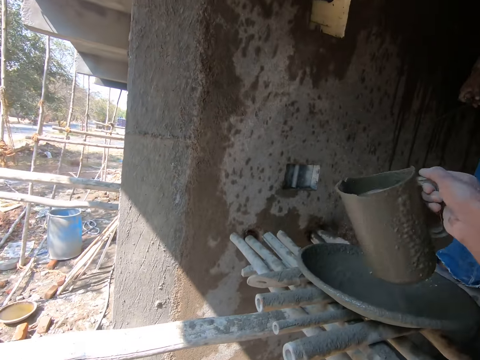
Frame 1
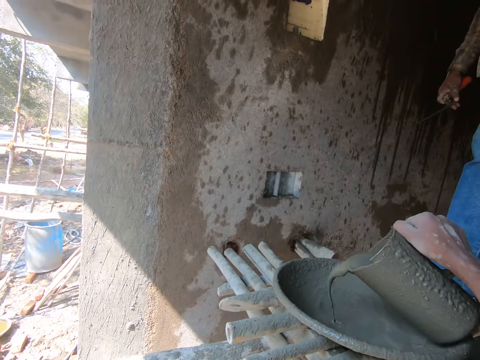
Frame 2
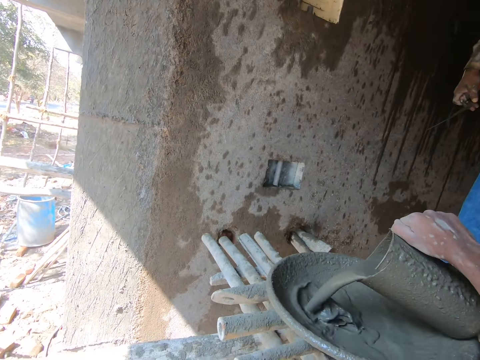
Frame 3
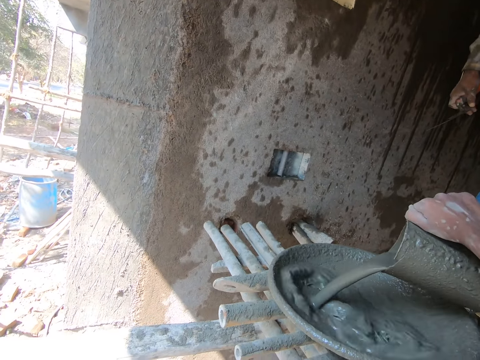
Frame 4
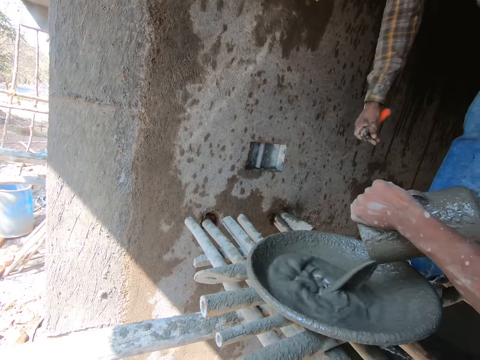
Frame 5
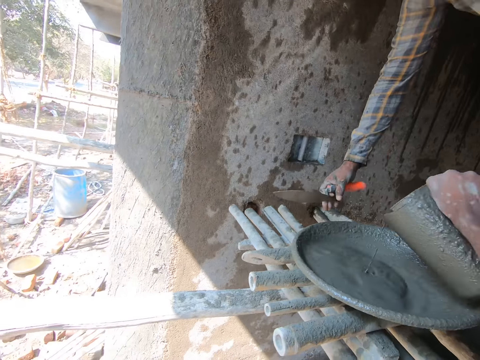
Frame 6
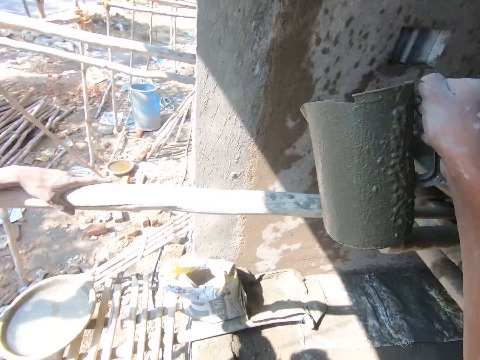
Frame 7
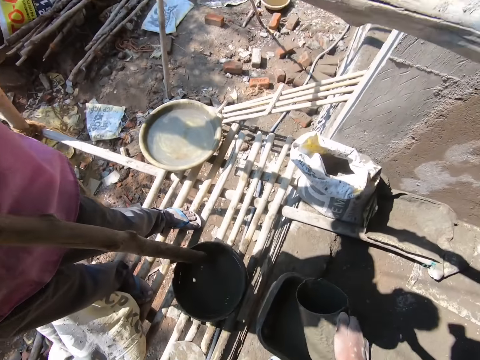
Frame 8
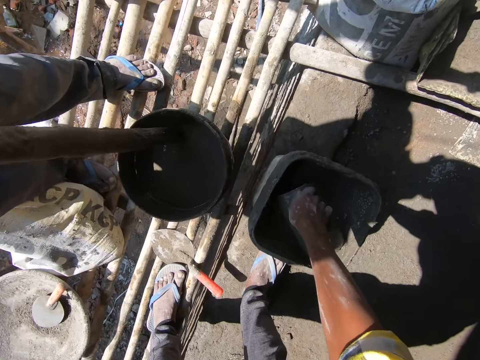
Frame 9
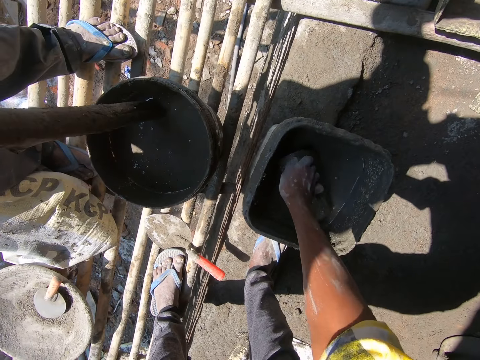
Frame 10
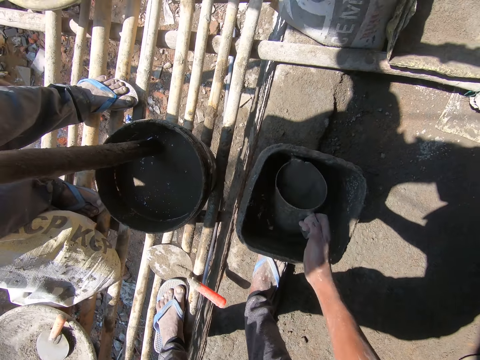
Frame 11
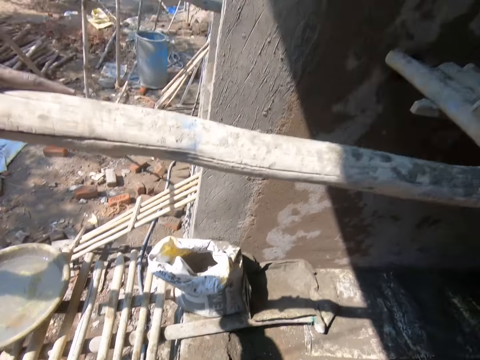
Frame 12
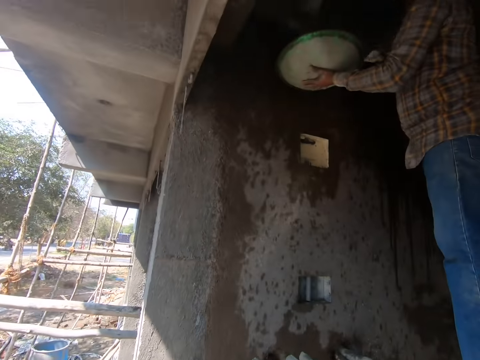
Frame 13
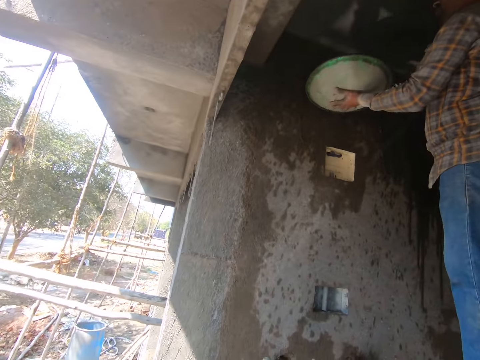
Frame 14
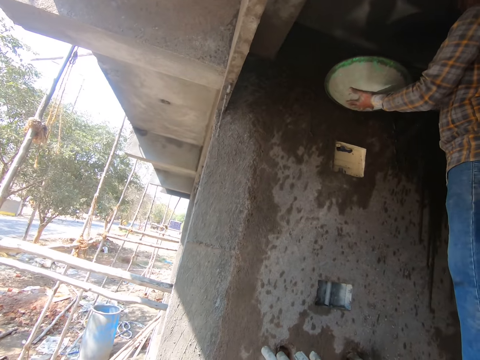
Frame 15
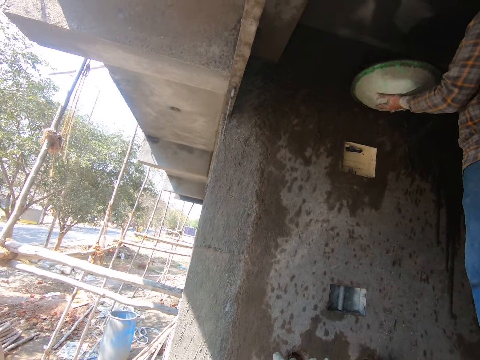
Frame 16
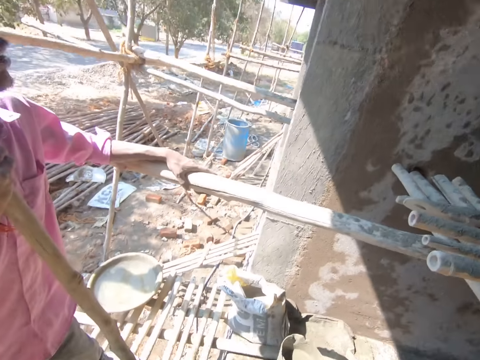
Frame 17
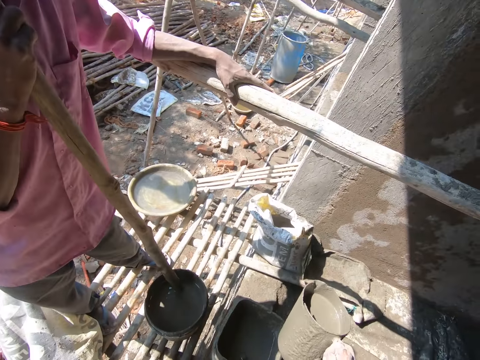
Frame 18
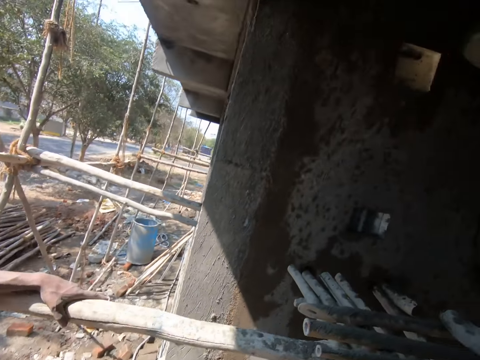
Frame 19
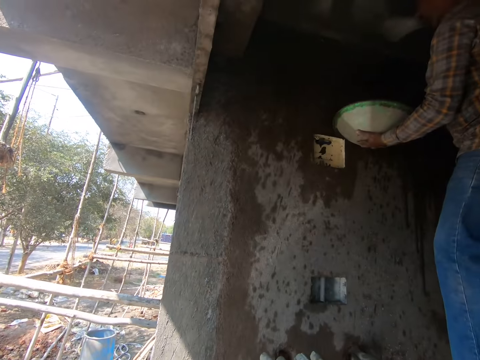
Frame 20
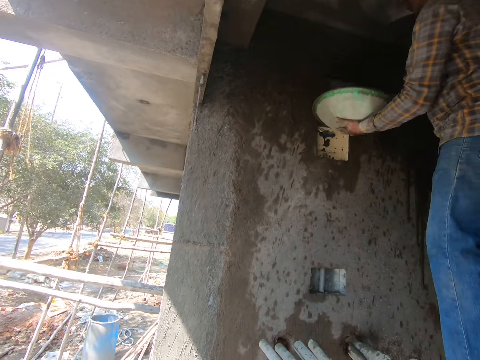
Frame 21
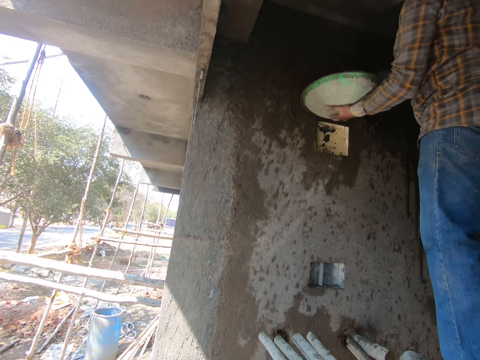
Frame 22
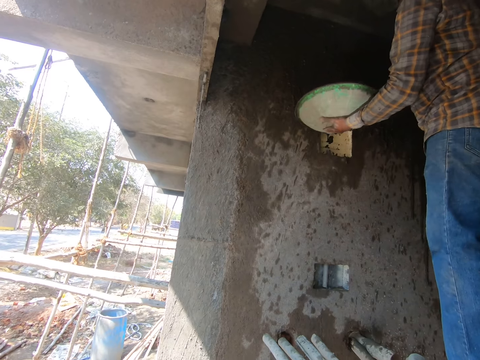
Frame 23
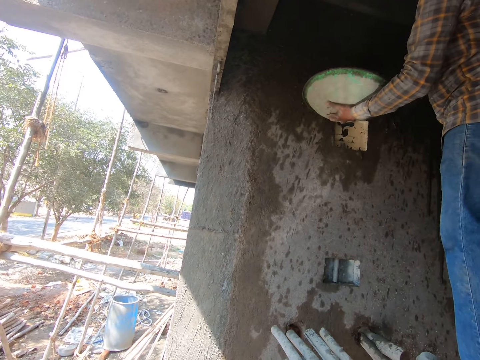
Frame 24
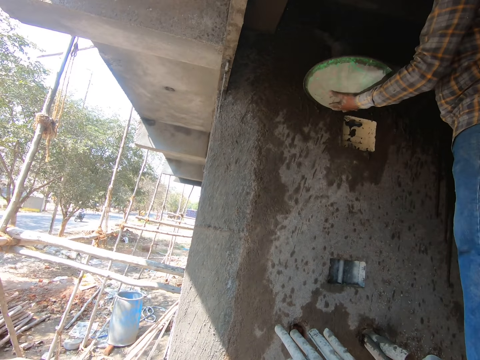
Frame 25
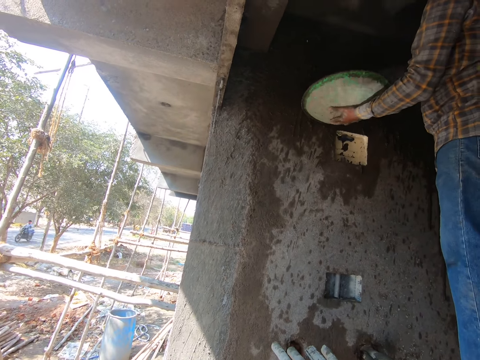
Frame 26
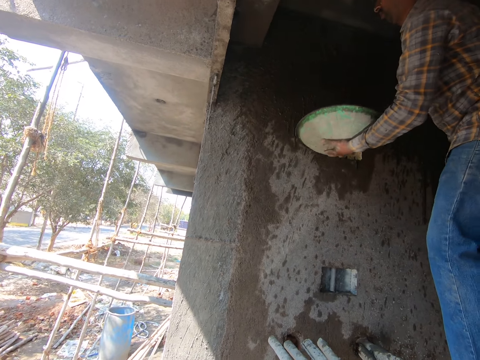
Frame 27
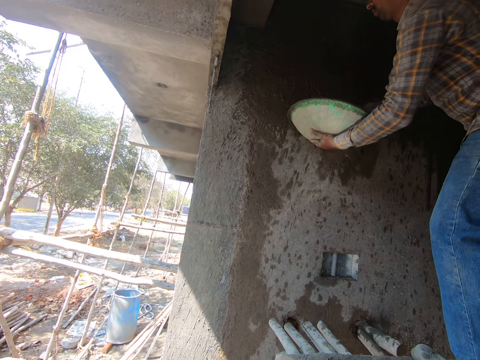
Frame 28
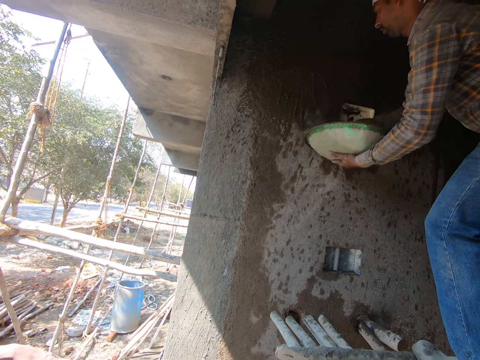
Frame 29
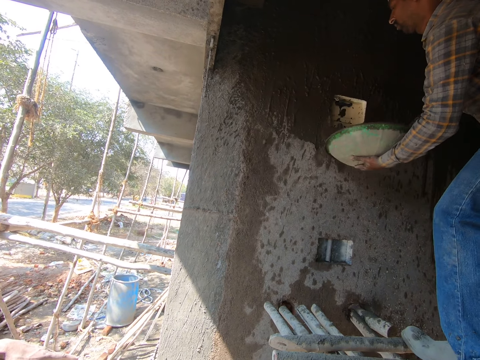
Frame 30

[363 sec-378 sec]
The camera wearer pours the mixture in the cement mixing bowl. They fetch the mixture with the jug from the bucket. They look around the room. A person throws the mixture on the wall with the trowel. The camera wearer looks around.

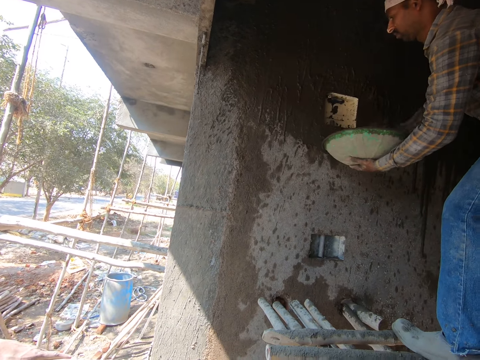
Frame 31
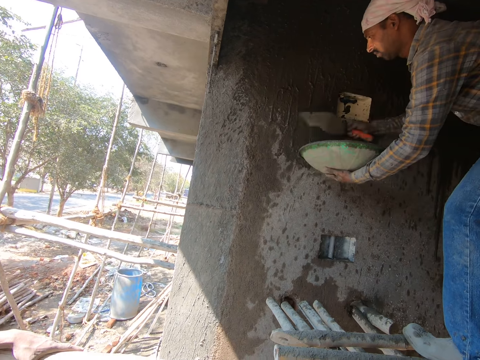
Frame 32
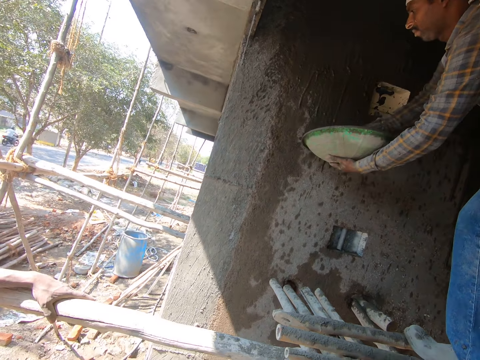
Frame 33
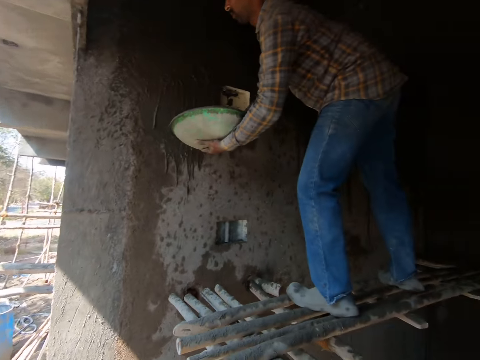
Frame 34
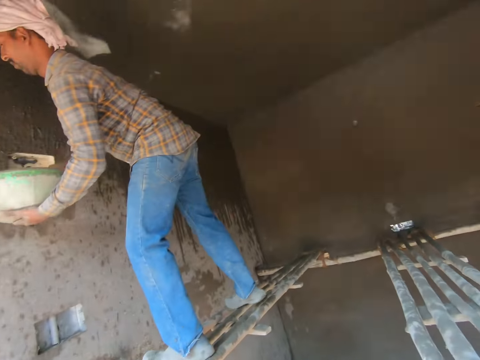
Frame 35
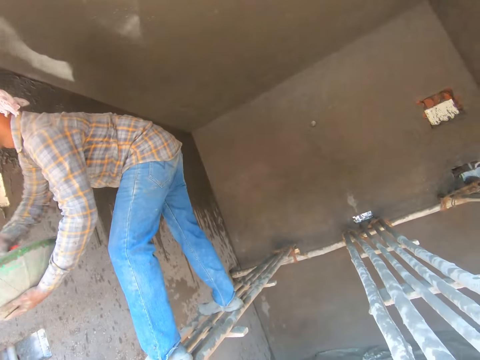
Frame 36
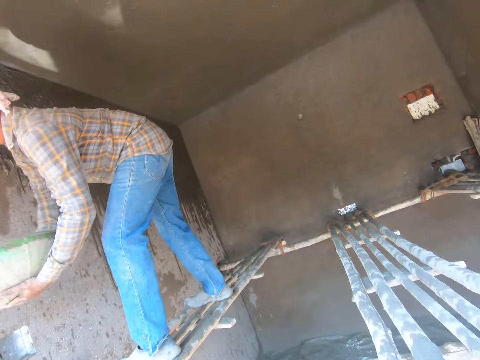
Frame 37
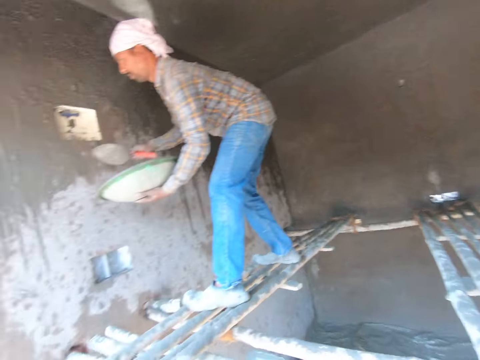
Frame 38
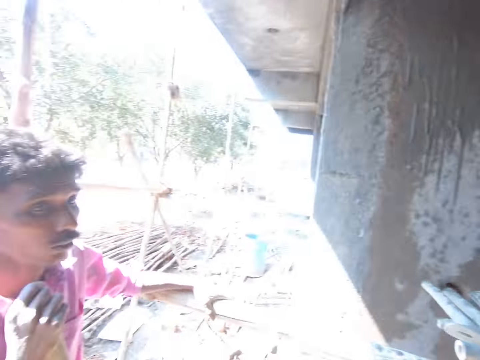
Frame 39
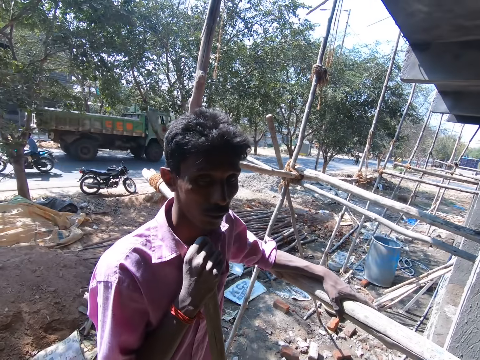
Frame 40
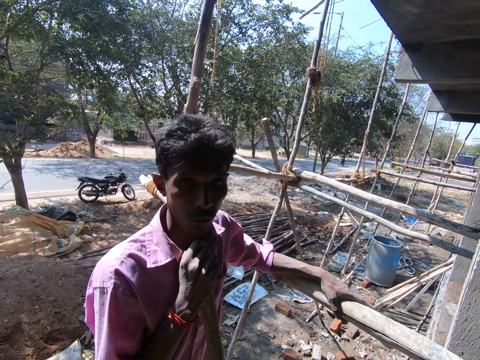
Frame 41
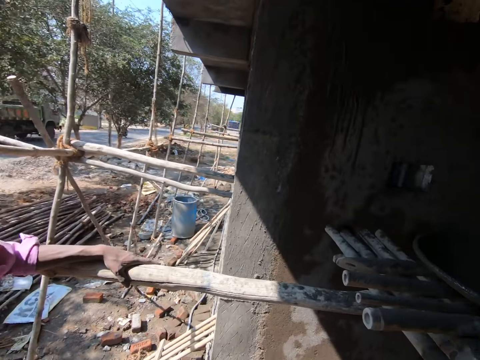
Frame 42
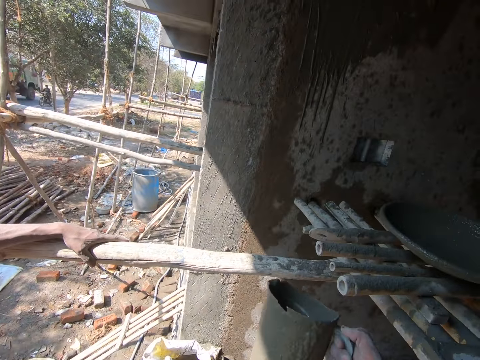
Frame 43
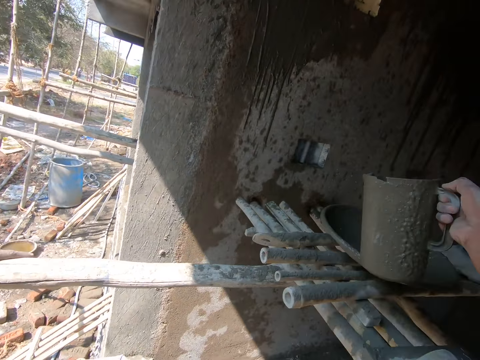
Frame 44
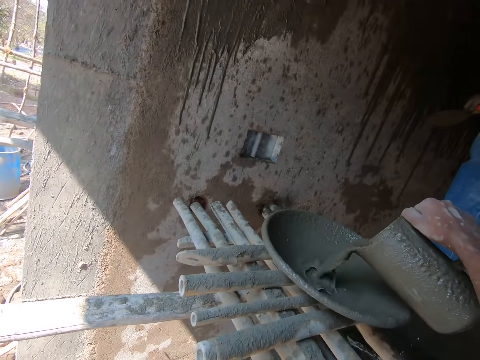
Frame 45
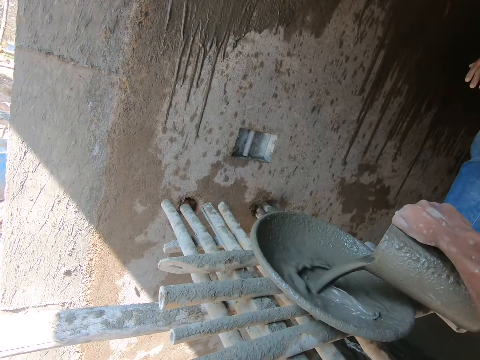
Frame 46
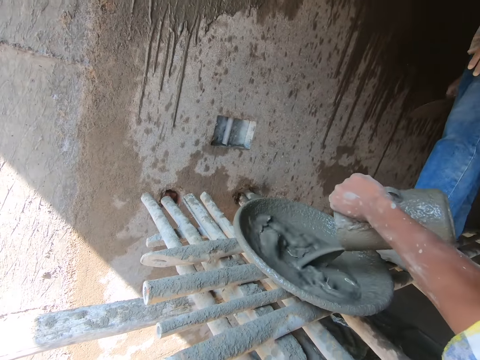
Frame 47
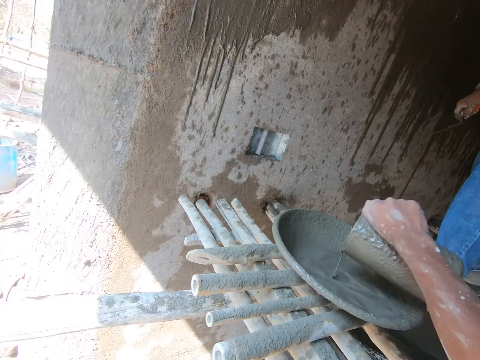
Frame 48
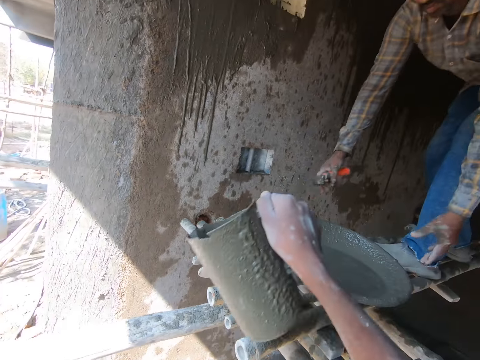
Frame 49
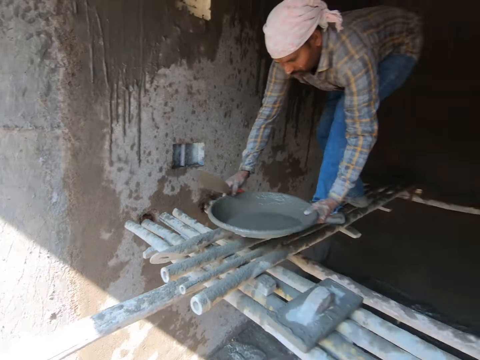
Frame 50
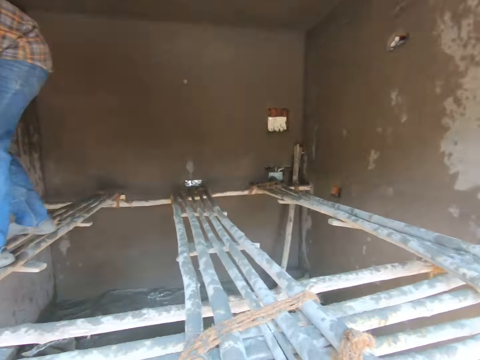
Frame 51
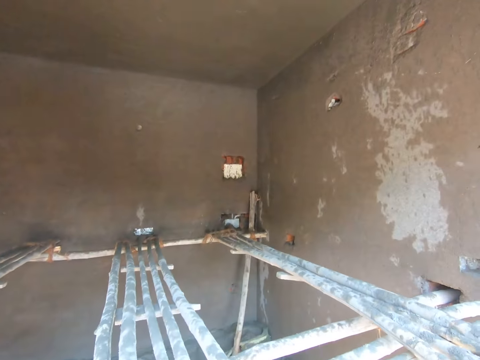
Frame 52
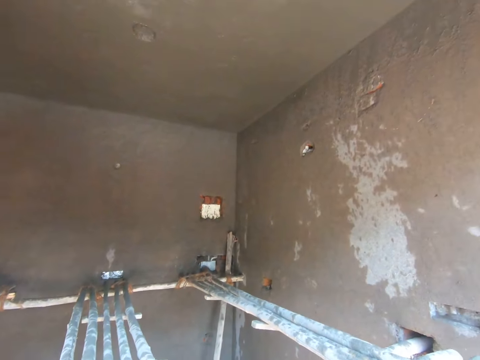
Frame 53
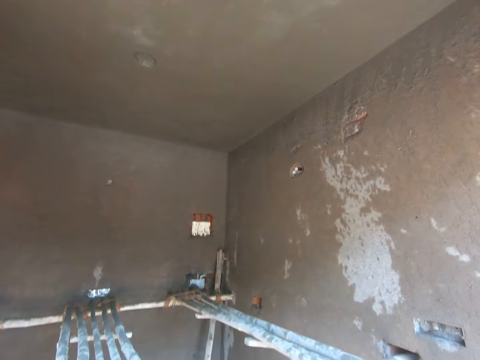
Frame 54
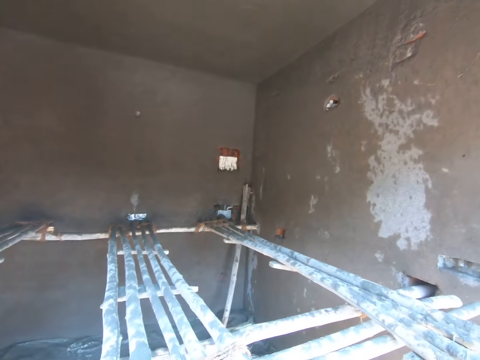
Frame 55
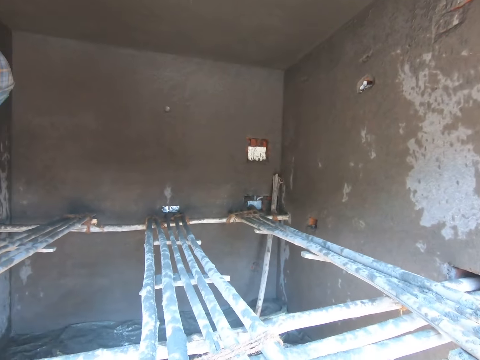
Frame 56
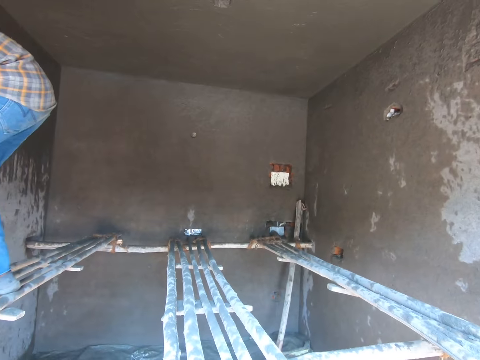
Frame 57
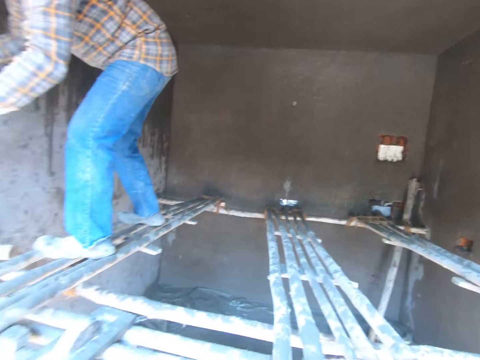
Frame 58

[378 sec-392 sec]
The camera wearer looks around the room. A person sprinkles the mortar on the wall. The camera wearer looks around. They pour the mixture in the cement mixing bowl or tray. The person picks up the cement mixing bowl and carries the tray. The camera wearer looks around.
